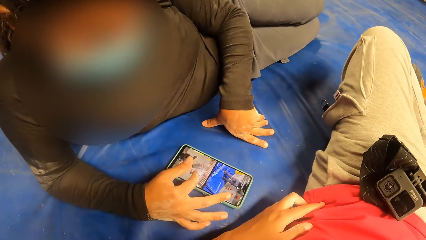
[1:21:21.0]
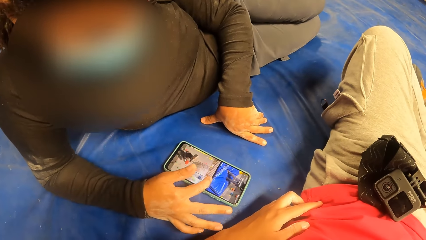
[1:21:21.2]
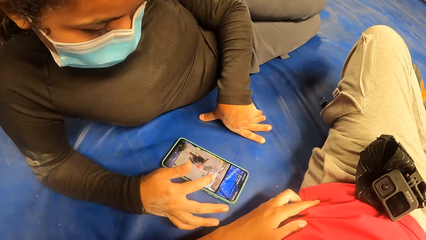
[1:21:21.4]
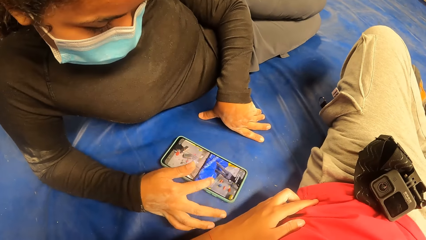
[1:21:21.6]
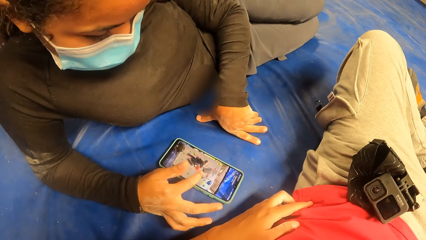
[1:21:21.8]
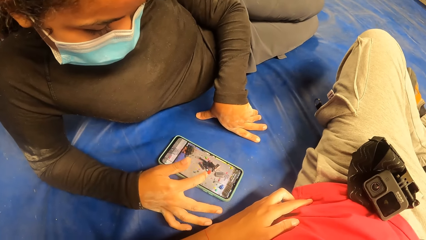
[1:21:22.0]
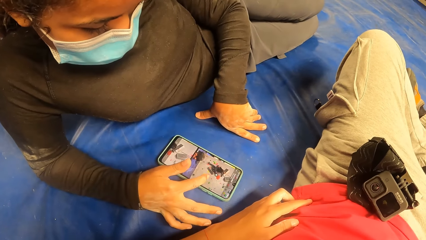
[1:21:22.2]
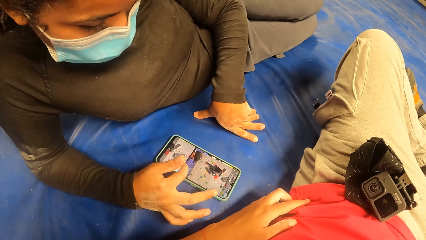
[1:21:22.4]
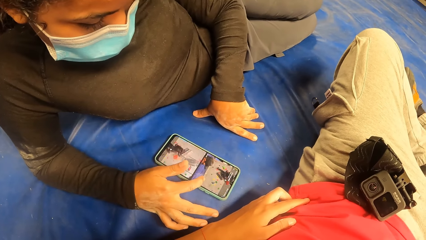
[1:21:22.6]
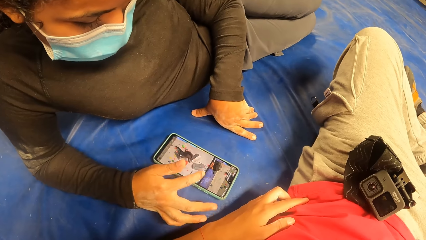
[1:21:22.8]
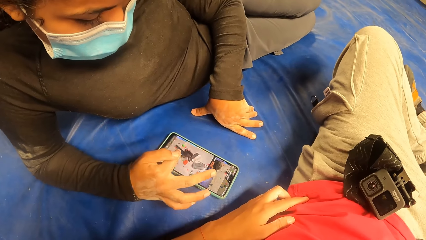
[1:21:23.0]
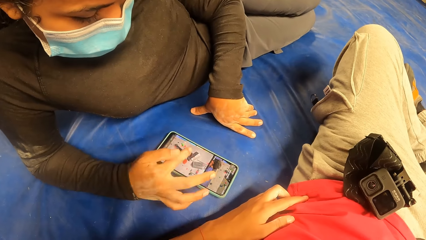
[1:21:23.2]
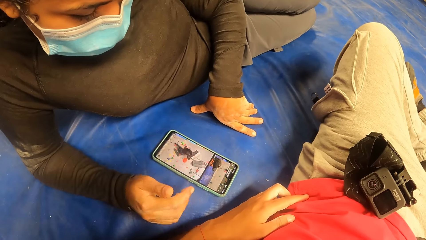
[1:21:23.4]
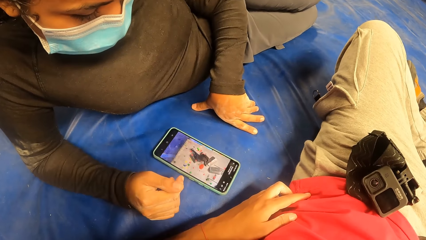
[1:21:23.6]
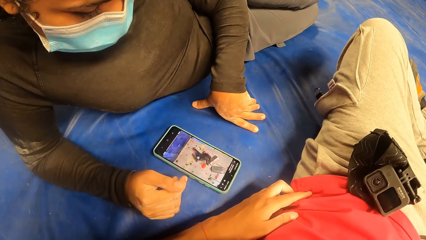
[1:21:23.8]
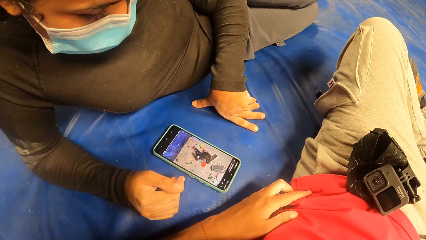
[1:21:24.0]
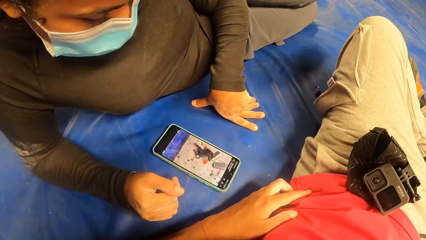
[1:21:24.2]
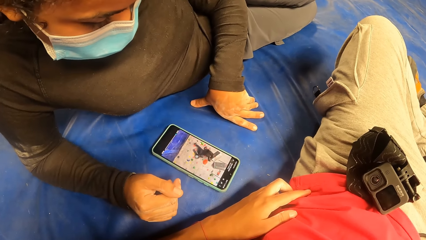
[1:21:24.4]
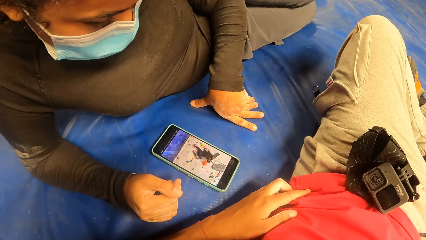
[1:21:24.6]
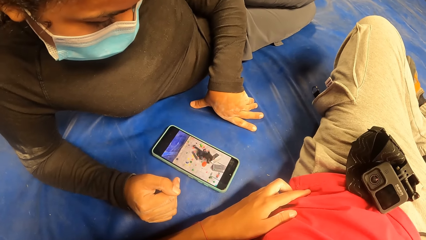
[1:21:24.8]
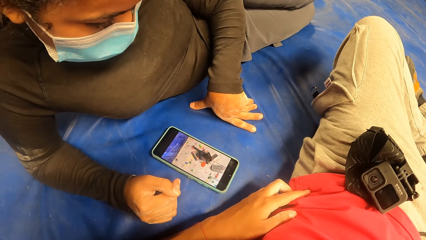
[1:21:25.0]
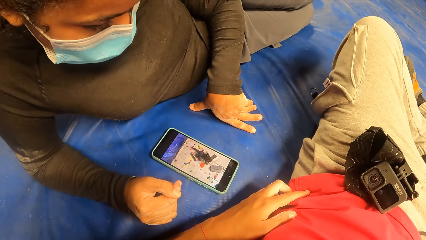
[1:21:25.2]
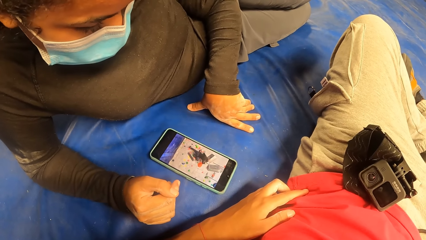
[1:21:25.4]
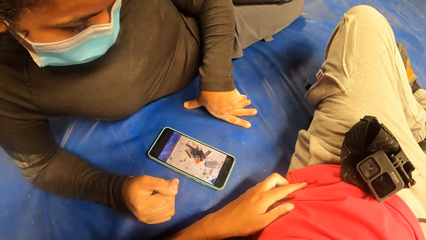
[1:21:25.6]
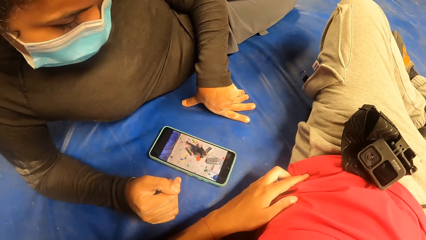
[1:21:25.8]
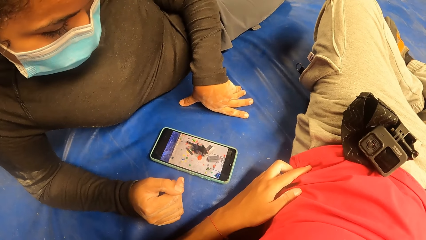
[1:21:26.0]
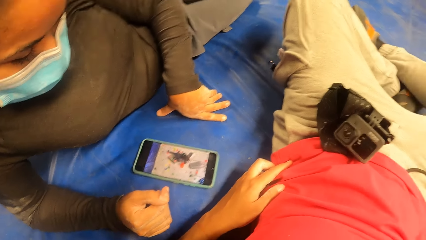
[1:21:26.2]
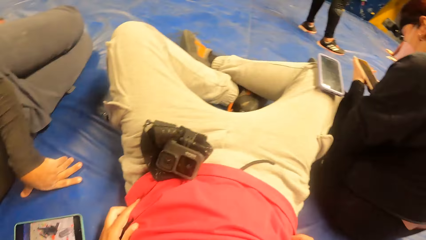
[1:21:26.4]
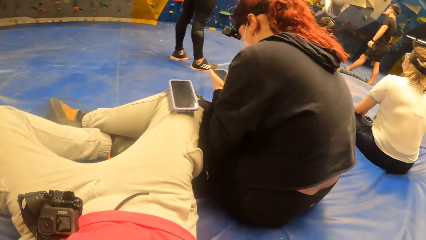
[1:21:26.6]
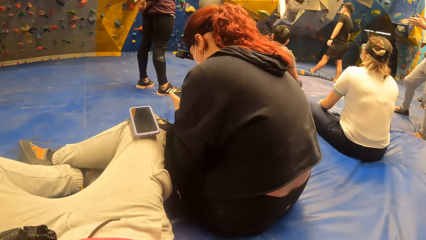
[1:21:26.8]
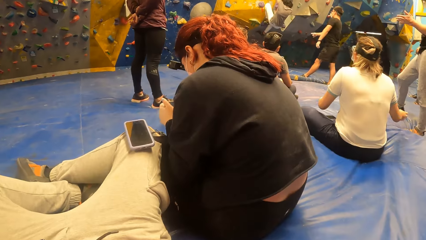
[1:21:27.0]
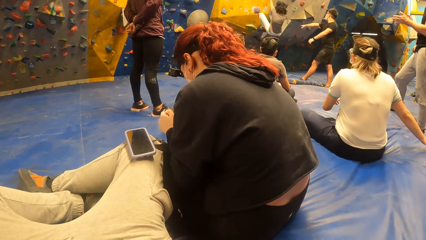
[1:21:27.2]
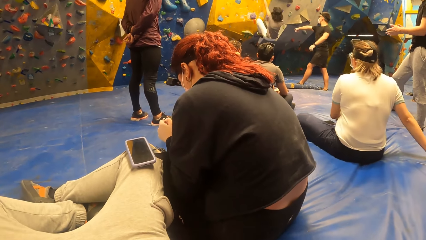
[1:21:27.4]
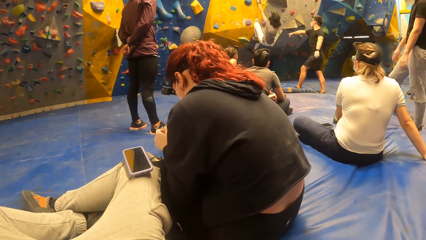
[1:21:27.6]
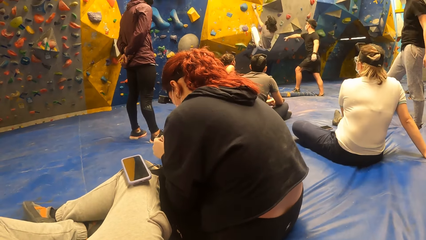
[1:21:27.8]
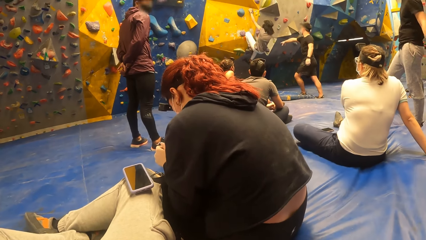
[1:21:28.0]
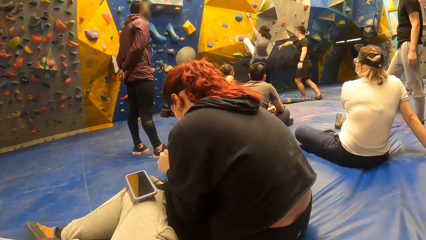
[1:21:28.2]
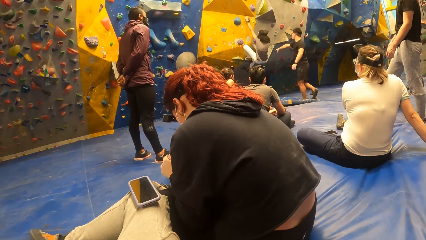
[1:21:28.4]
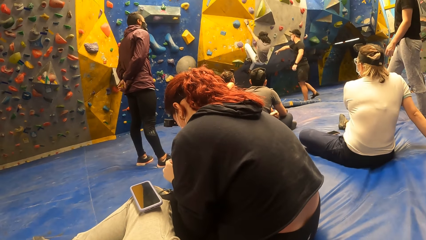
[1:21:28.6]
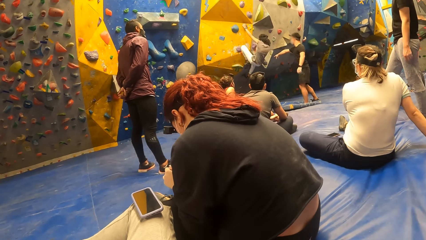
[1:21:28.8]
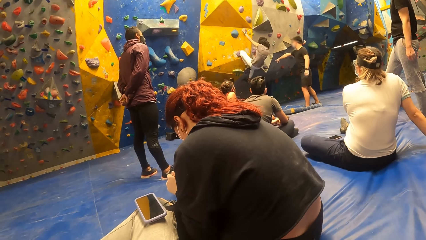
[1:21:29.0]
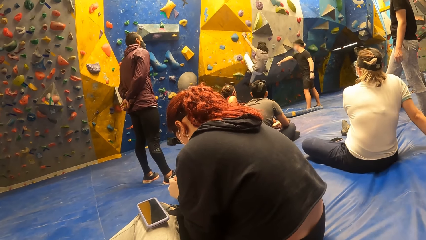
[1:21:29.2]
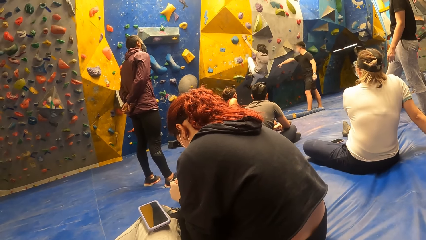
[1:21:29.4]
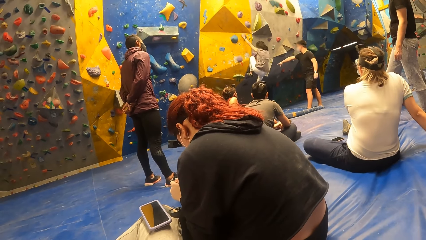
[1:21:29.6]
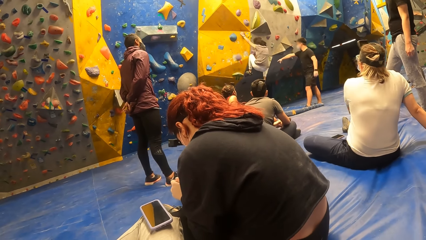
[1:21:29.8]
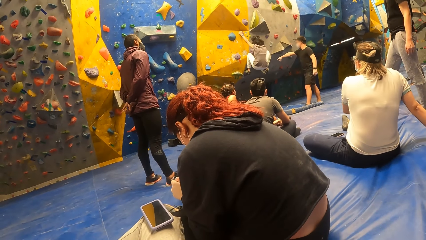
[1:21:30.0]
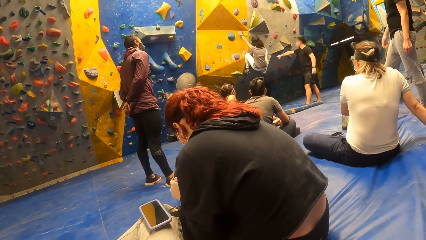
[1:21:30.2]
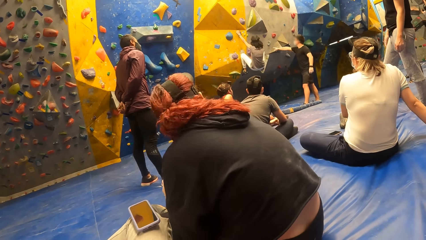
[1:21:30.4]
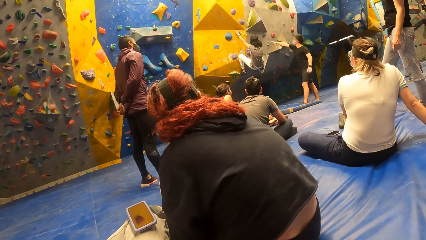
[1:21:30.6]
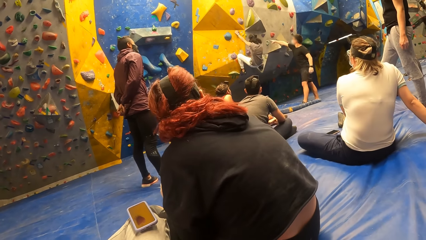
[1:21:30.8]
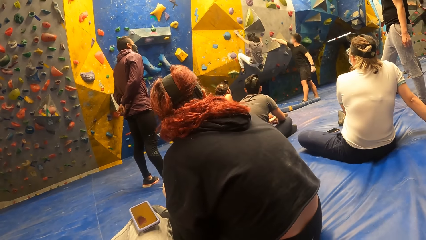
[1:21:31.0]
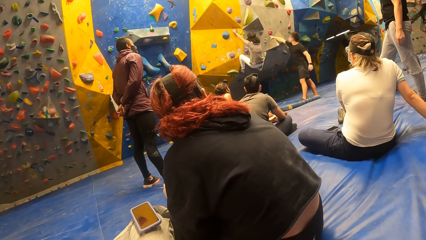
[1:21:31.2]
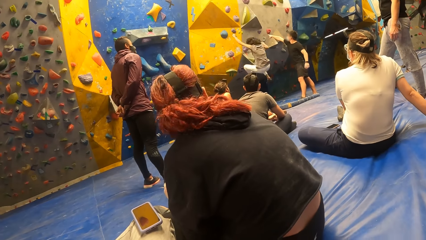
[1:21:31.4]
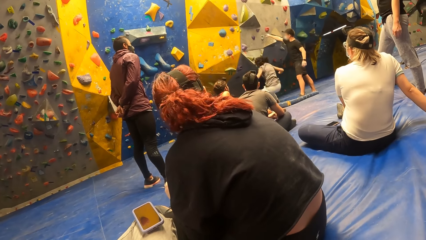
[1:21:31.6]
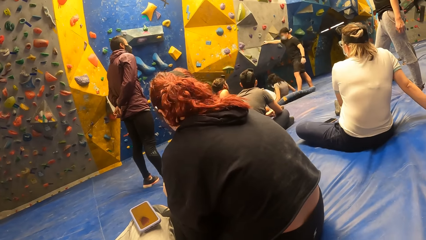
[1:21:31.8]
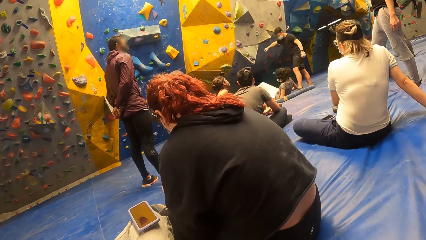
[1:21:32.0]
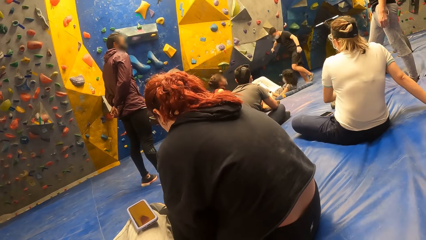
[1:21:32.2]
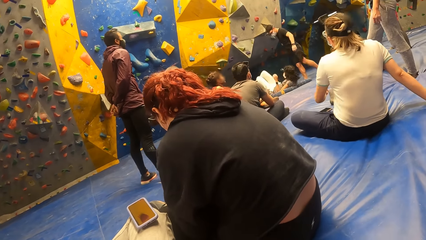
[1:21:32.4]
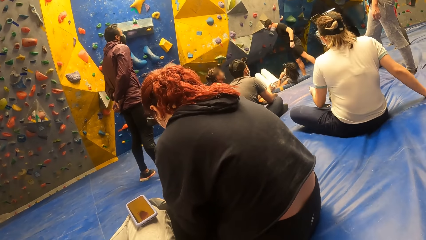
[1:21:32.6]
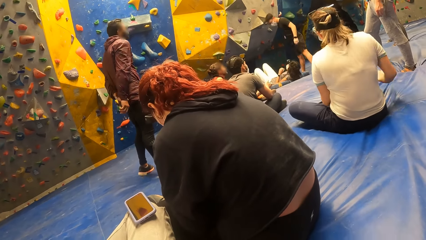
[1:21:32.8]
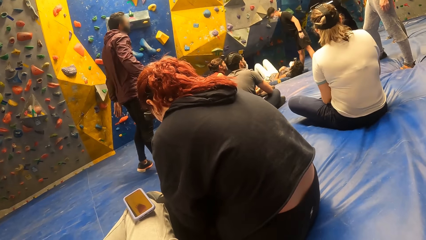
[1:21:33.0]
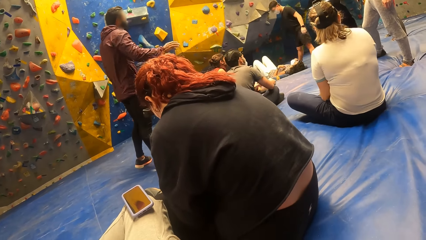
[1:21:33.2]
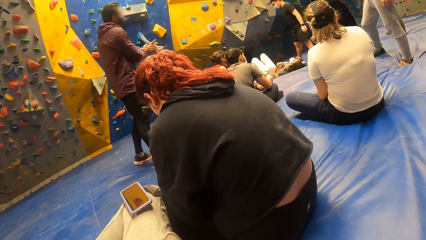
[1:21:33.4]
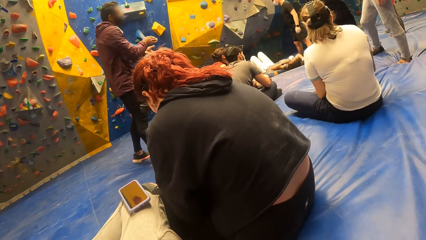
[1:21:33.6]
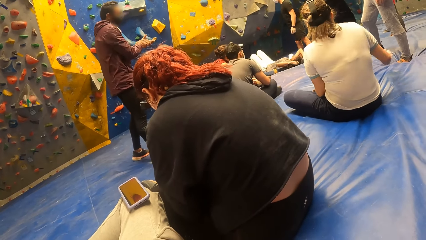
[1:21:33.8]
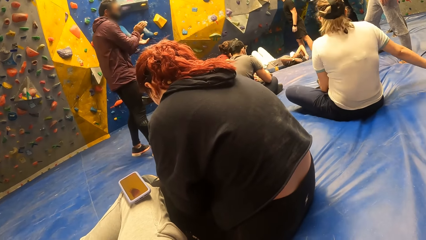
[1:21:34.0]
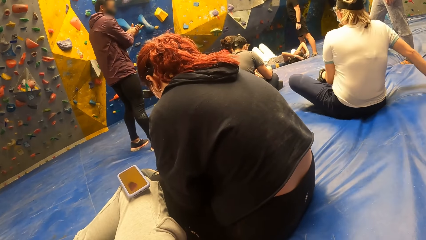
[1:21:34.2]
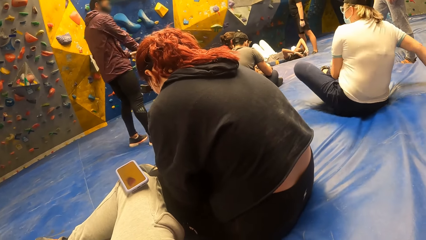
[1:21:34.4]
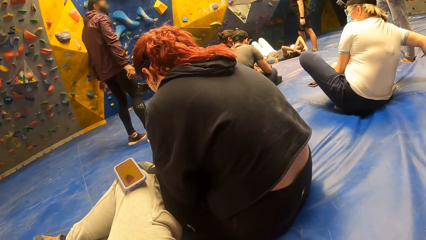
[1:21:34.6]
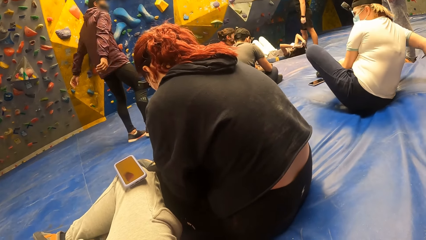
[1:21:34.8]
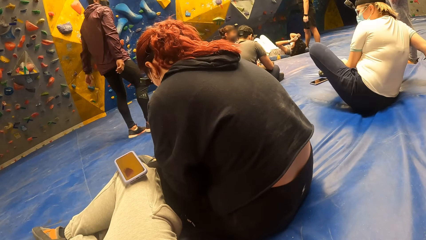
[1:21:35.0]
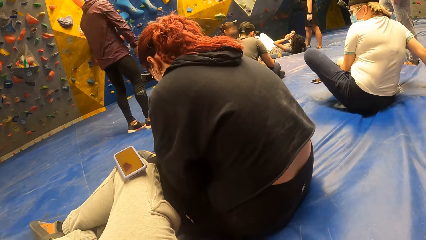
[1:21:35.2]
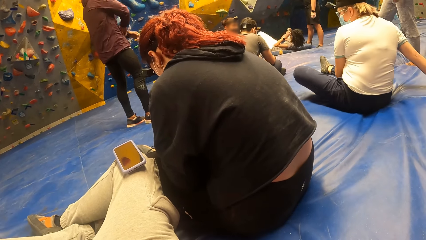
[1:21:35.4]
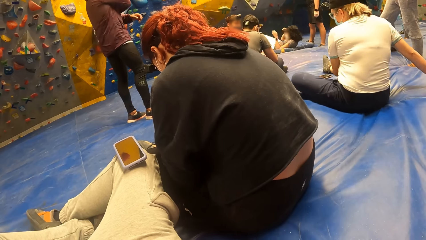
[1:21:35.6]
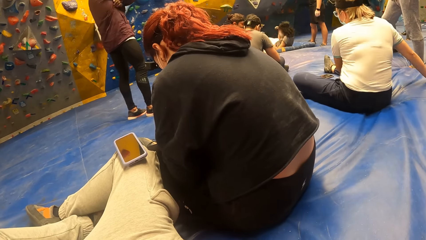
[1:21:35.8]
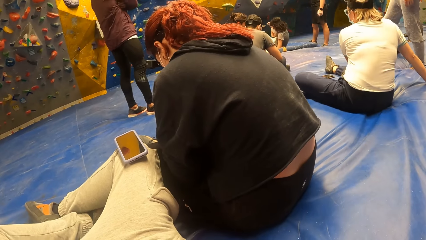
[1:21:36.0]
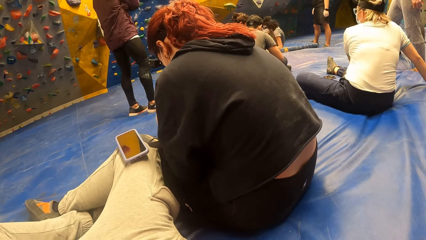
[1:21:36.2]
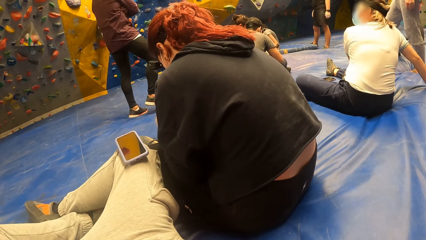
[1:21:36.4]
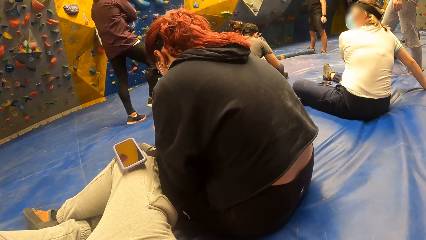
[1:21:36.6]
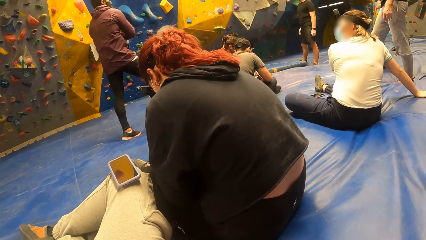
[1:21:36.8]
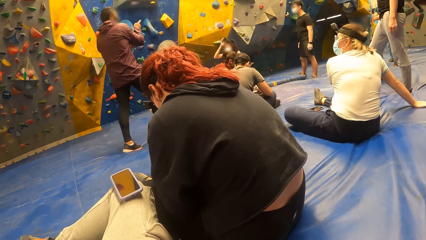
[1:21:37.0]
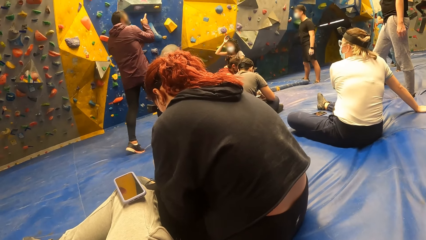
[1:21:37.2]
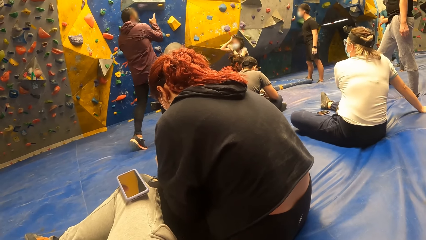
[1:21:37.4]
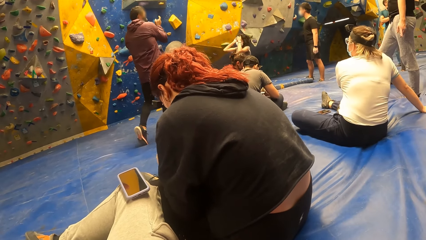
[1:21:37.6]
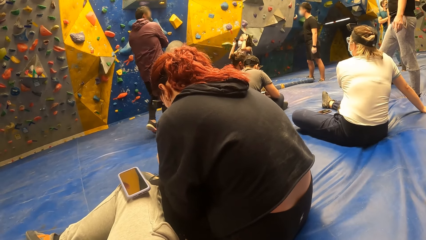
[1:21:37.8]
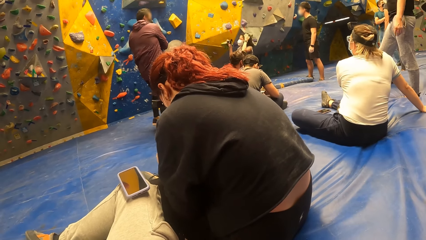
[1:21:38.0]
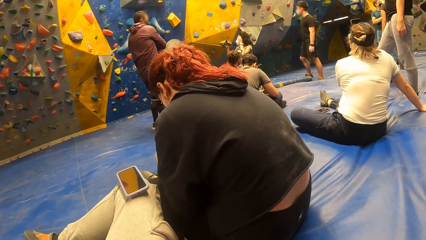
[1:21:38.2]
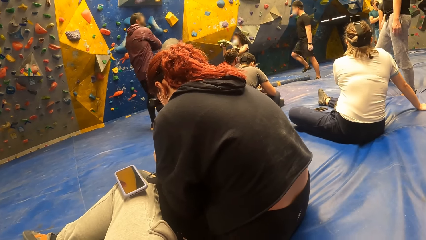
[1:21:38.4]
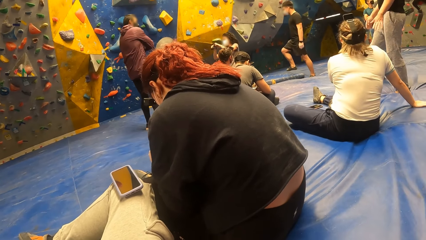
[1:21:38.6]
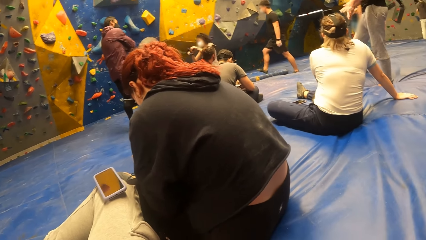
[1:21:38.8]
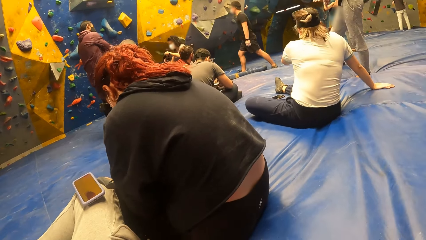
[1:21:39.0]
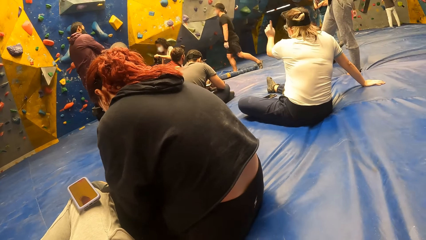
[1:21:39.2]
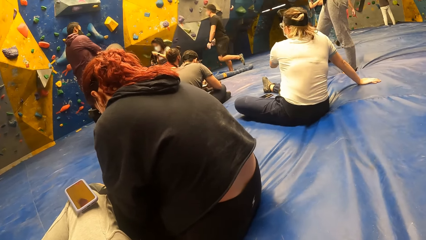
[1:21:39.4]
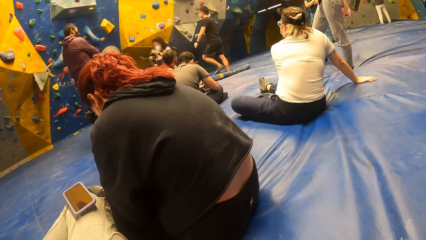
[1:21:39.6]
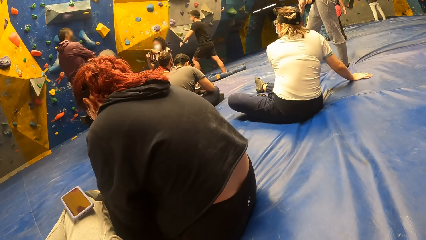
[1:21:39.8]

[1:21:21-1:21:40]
A woman climbs a rock wall with both hands and both legs. The woman drops down from the rock wall. The woman adjusts a camera on her head with her right hand and adjusts her hair with her left hand.
